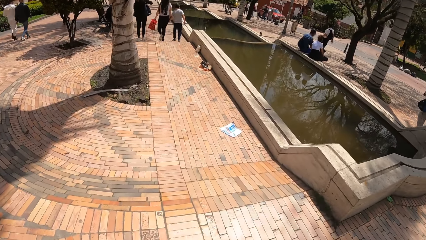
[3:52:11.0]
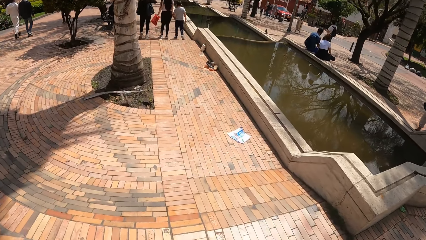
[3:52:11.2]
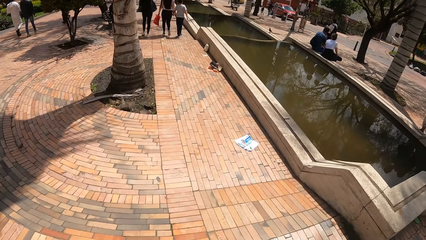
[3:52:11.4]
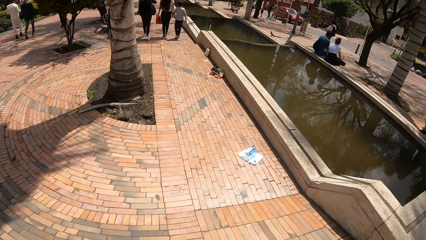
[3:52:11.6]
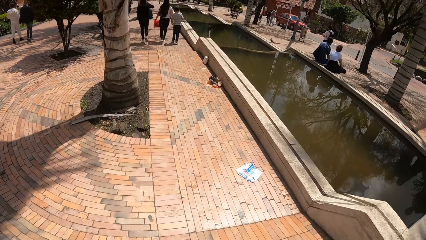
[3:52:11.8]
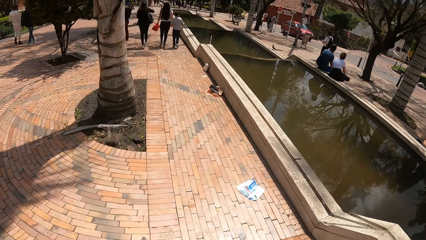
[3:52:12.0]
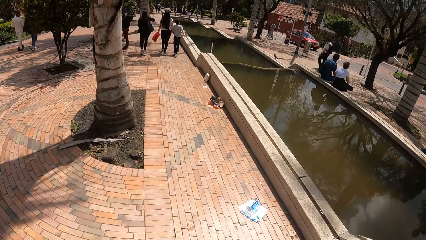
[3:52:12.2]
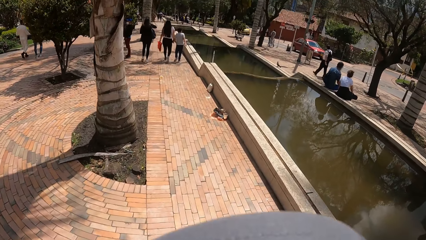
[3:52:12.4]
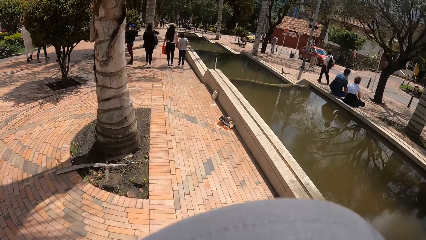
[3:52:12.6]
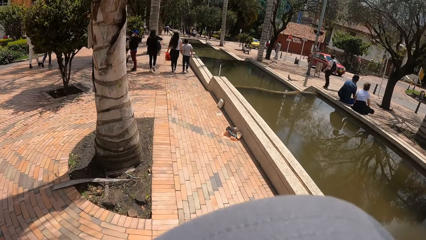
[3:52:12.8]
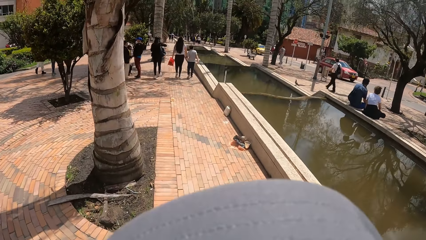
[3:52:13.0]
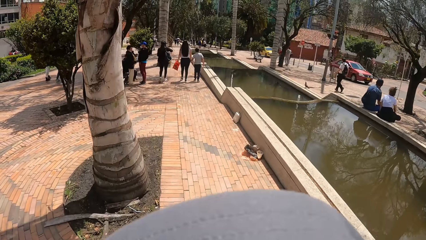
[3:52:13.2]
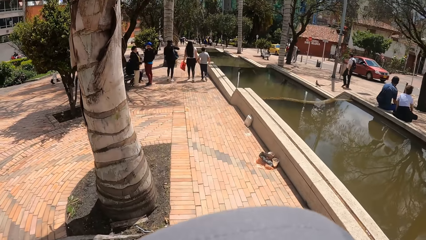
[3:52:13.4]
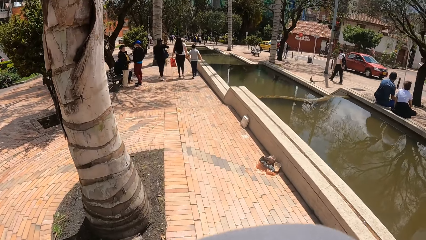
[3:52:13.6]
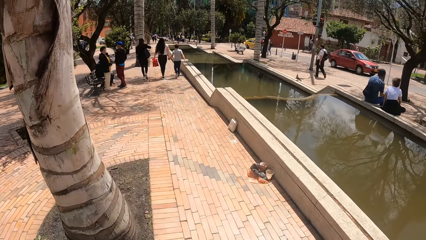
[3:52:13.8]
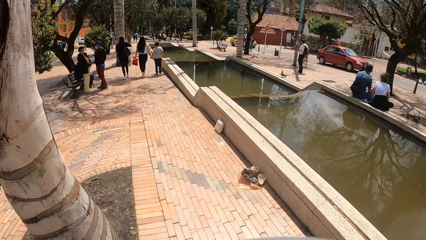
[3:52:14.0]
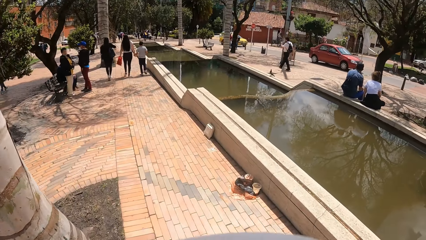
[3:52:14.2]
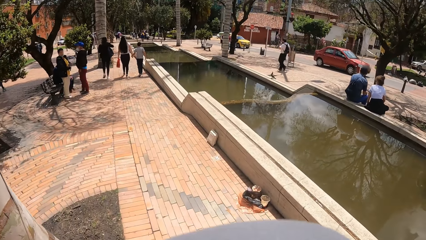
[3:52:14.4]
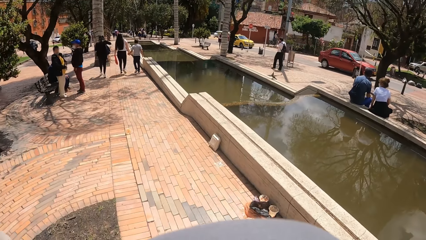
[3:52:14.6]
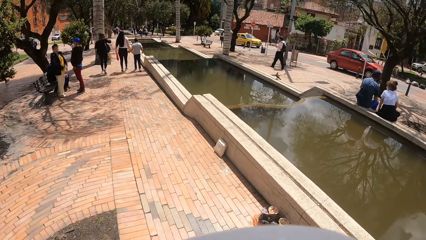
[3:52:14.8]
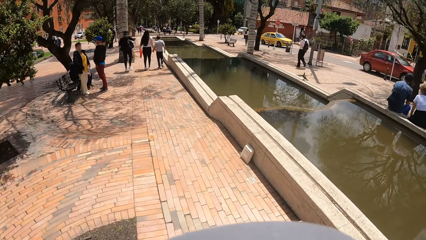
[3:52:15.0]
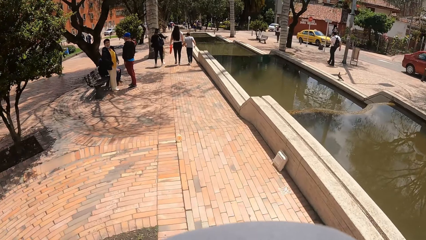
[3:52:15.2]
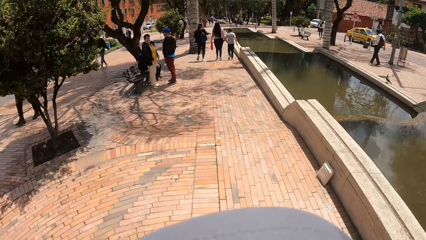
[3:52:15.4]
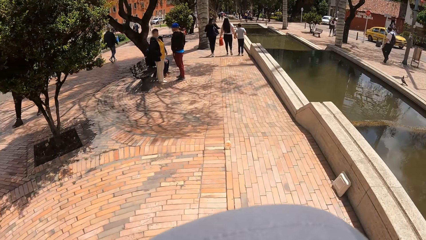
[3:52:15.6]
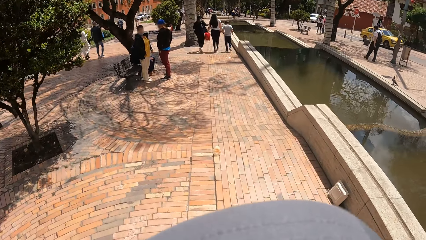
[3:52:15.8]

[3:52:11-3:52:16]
The camera wearer walks on the pathway.

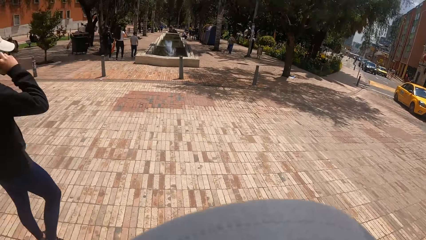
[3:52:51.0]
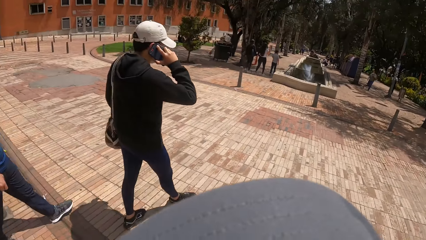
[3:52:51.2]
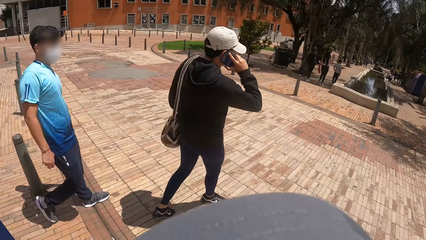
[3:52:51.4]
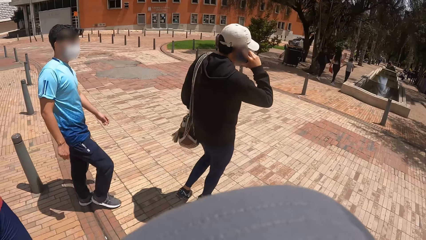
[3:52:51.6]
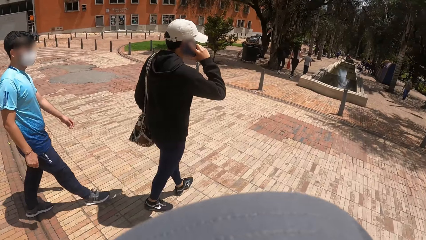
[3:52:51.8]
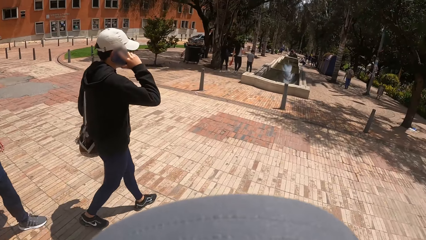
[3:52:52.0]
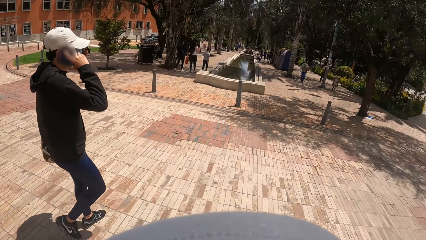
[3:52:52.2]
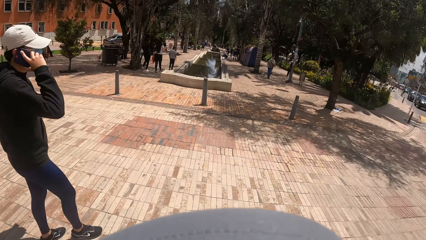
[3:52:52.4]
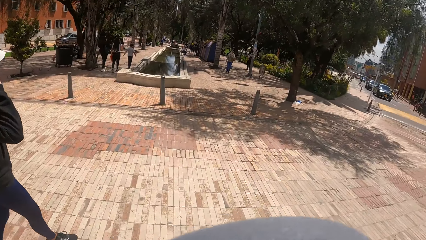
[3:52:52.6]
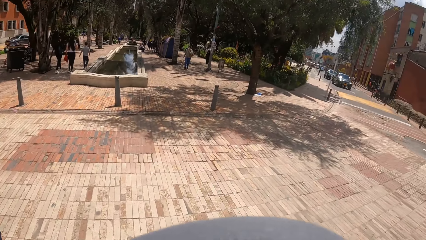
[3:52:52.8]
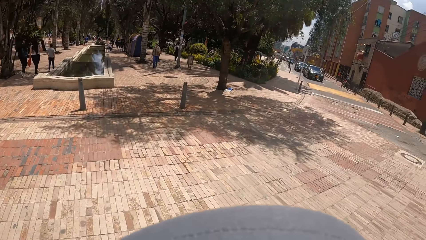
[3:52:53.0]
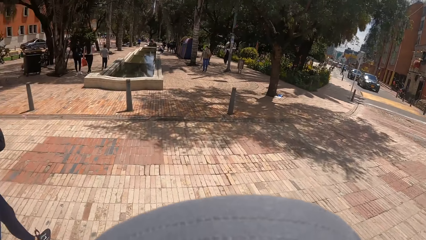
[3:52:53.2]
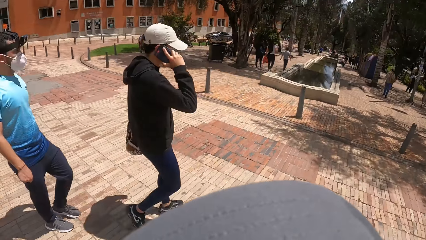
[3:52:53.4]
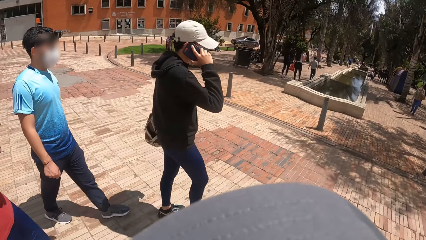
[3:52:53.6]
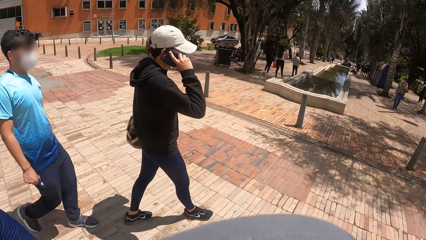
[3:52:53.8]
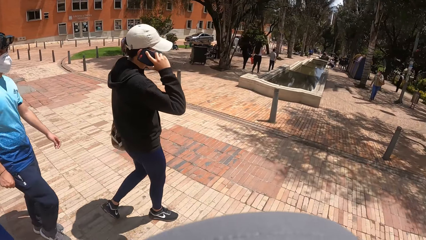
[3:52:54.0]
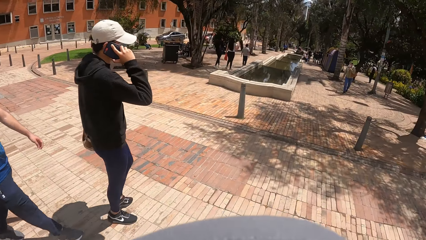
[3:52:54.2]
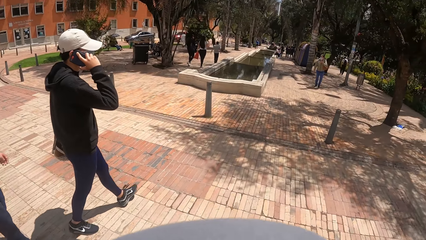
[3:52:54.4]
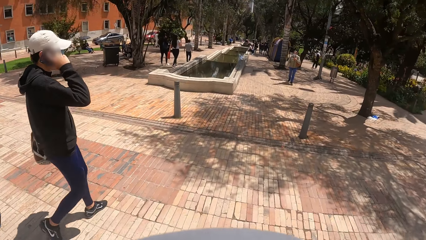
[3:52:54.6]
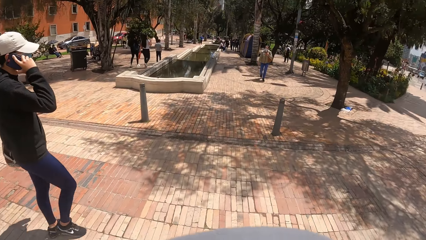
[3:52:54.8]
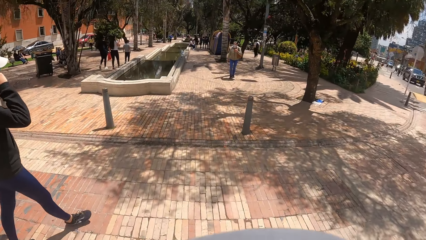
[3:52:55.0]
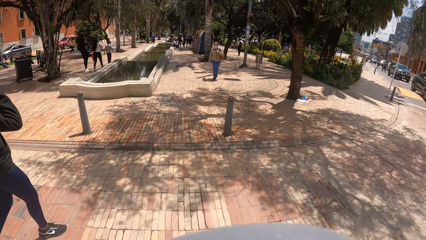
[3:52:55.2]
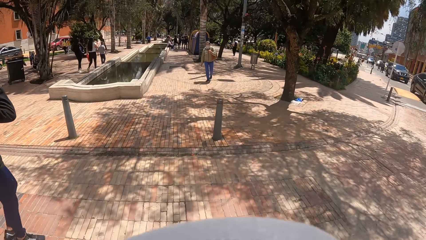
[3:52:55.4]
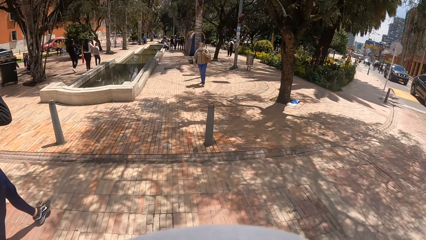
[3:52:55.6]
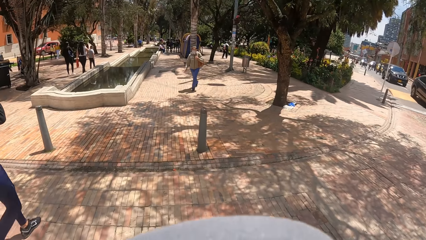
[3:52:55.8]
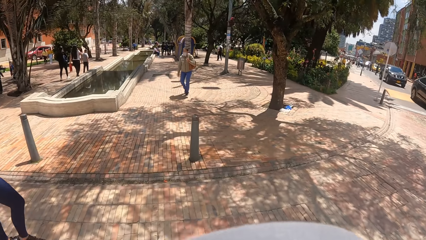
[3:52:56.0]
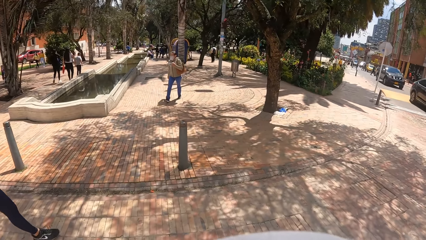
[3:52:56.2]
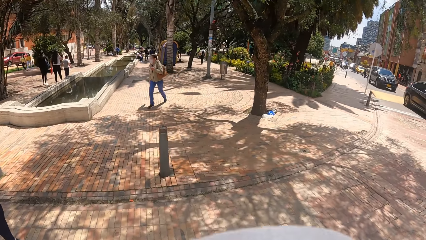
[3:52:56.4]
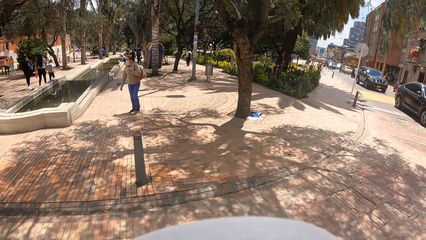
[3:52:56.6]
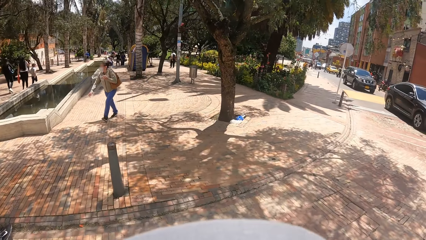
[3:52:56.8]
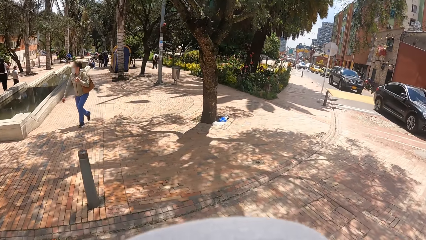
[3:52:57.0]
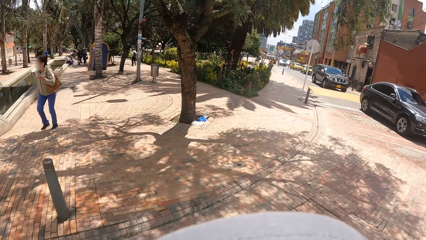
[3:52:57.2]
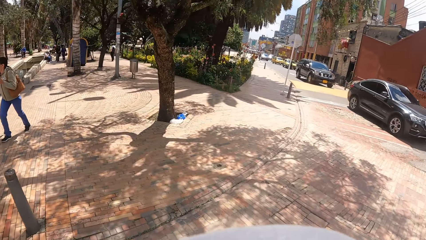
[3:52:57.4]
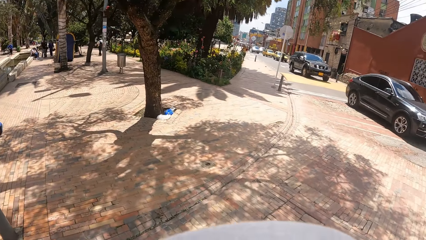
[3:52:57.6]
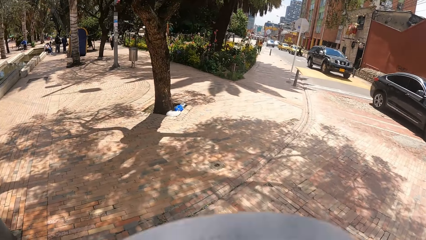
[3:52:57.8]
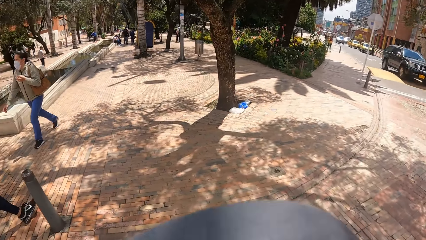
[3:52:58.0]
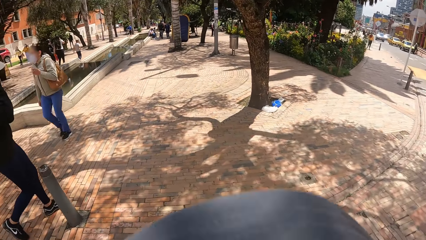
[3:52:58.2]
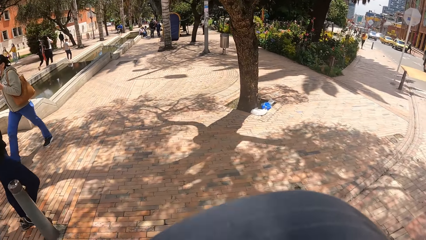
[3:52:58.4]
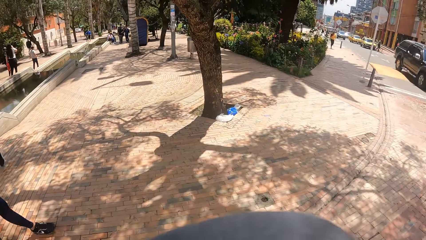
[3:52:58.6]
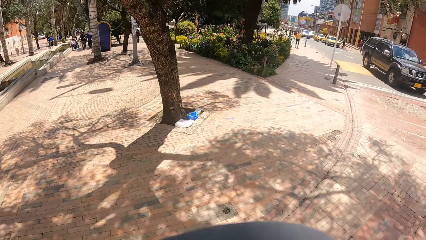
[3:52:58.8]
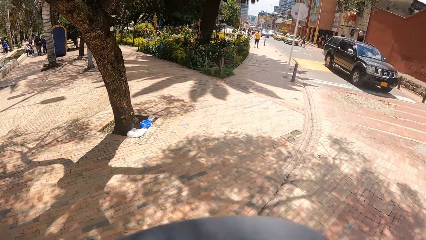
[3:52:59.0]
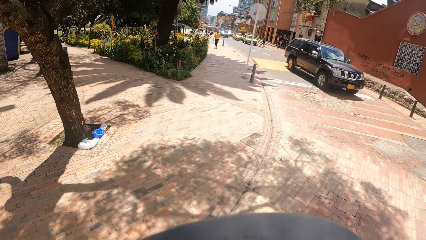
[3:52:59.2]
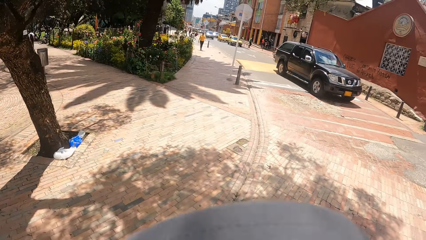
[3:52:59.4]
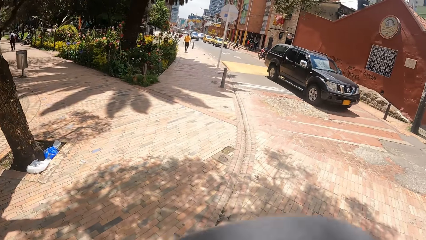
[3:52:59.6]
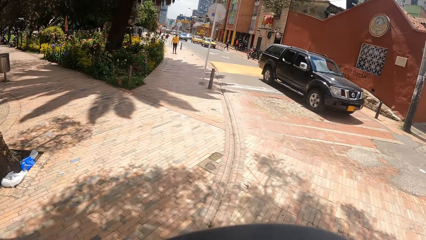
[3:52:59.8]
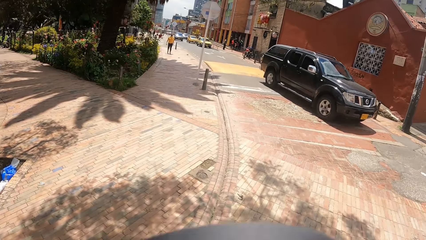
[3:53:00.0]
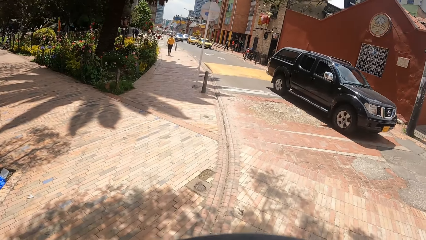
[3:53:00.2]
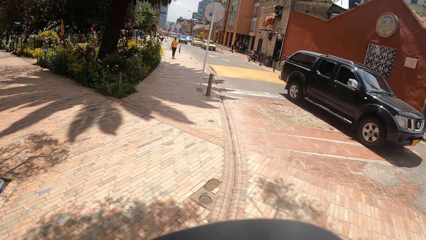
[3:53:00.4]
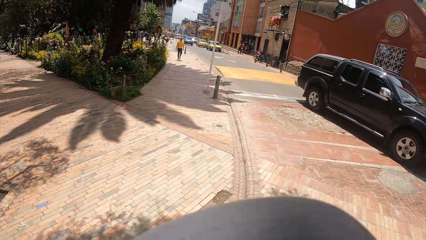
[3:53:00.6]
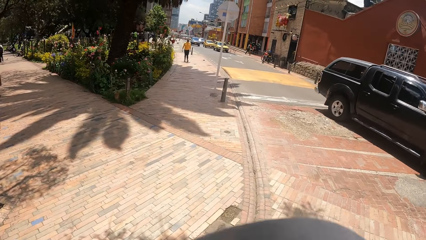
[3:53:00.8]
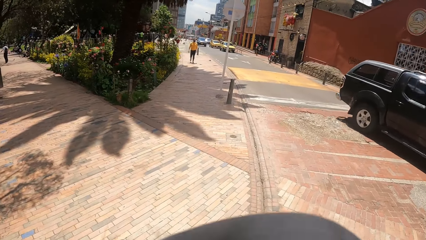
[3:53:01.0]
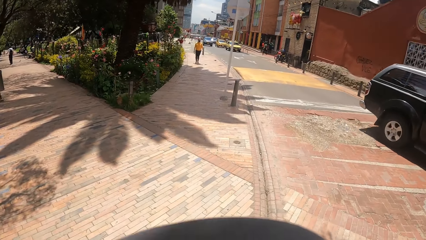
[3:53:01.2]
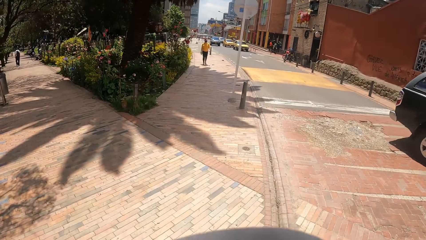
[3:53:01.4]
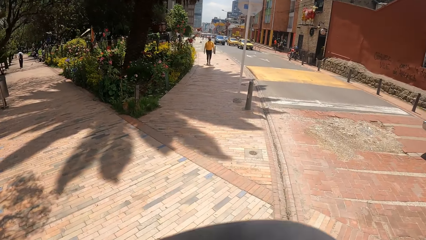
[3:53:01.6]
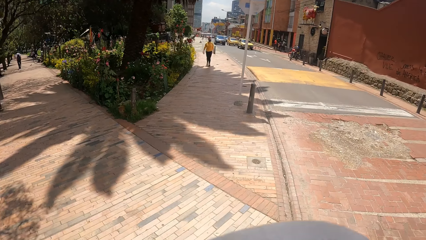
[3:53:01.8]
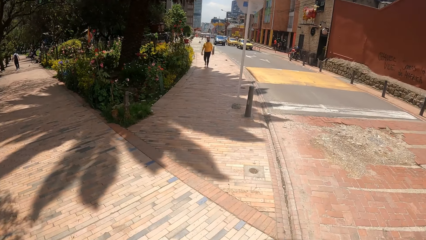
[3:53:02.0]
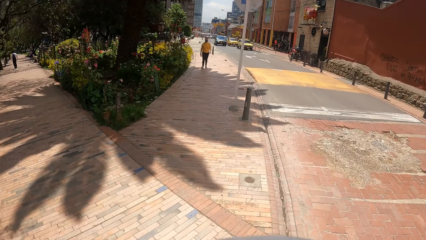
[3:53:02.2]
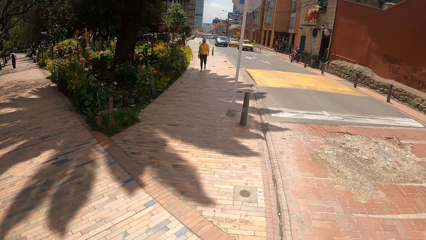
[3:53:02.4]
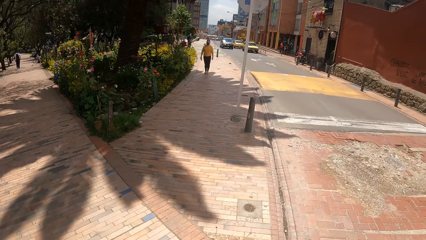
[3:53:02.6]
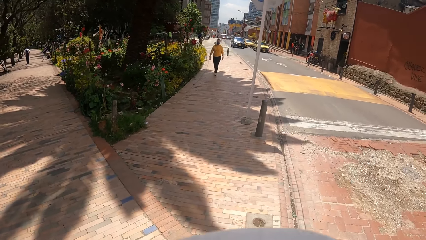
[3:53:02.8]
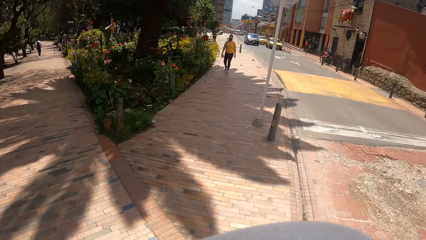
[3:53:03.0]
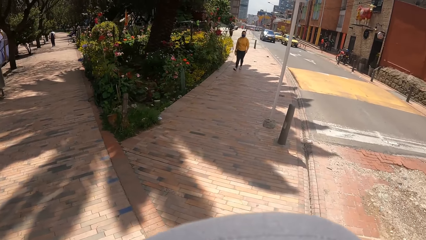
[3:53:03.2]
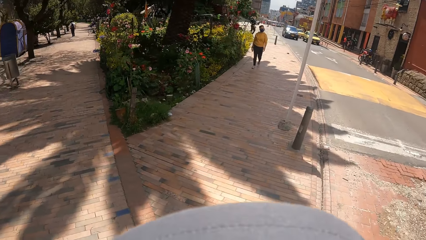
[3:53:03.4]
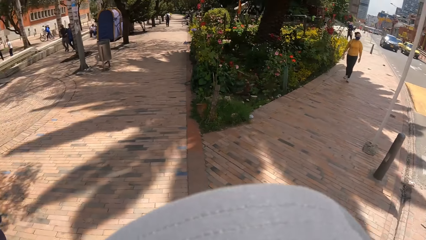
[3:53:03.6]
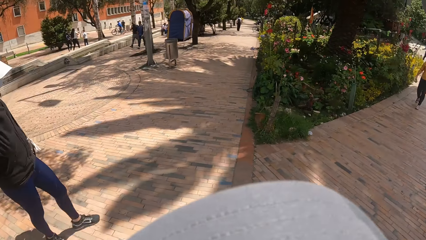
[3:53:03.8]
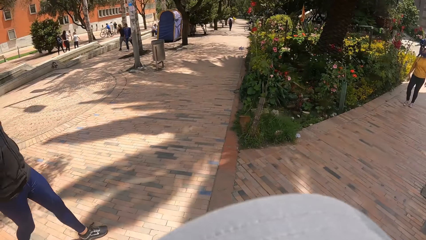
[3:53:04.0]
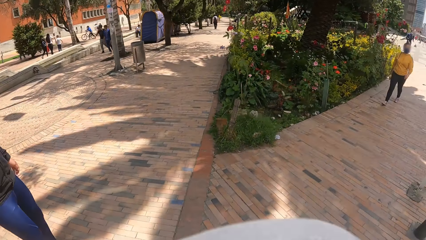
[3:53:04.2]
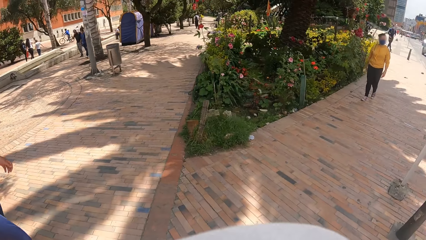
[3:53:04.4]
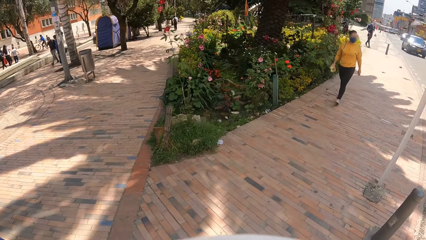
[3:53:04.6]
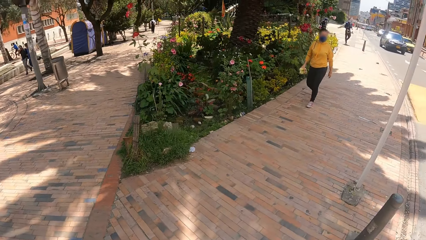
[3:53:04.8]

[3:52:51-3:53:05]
The camera wearer crosses the road. They walk on the pathway.
